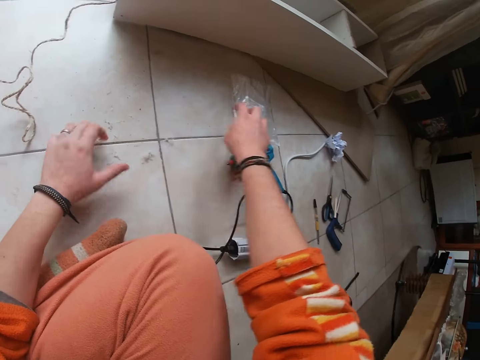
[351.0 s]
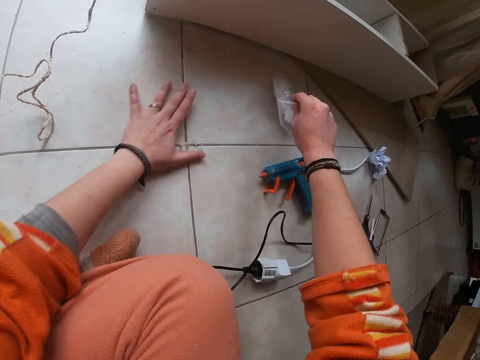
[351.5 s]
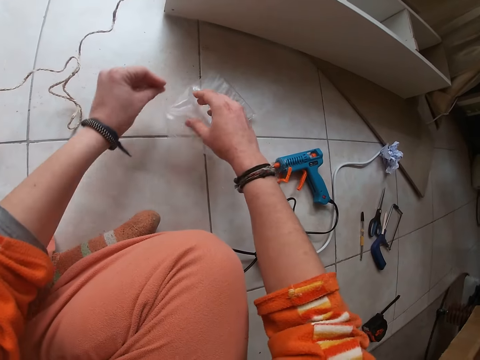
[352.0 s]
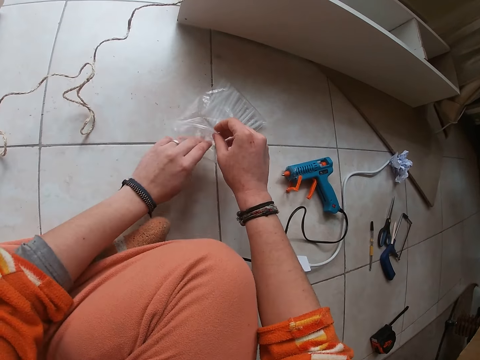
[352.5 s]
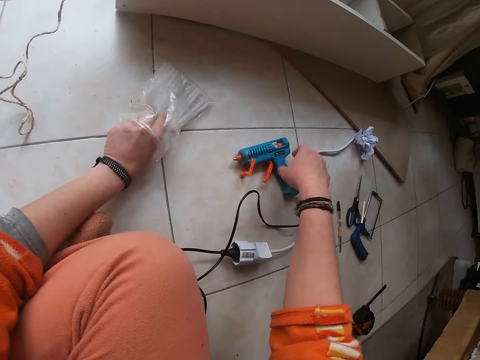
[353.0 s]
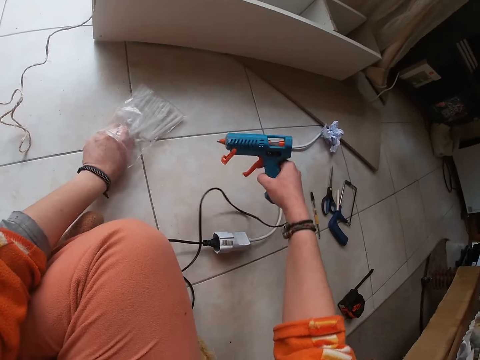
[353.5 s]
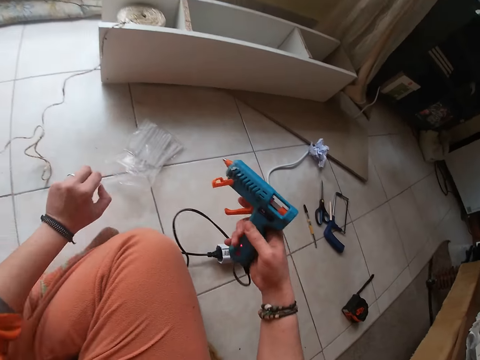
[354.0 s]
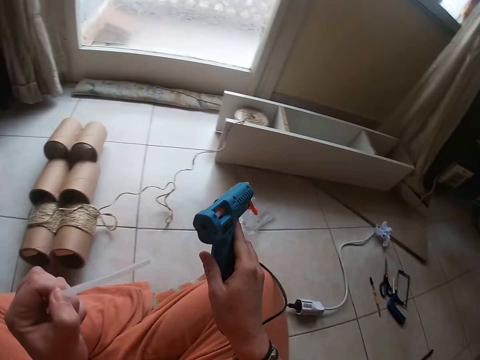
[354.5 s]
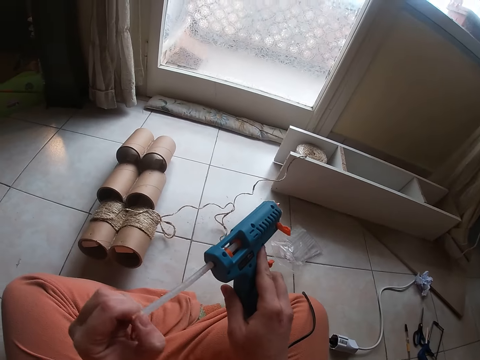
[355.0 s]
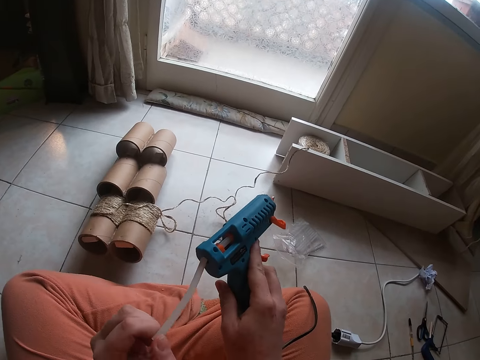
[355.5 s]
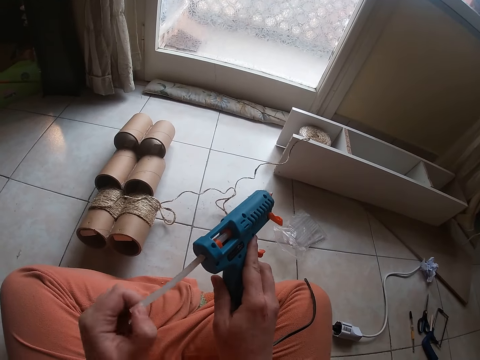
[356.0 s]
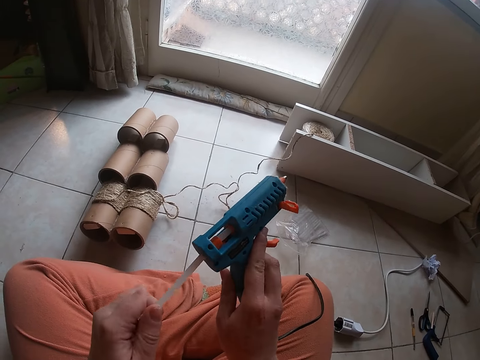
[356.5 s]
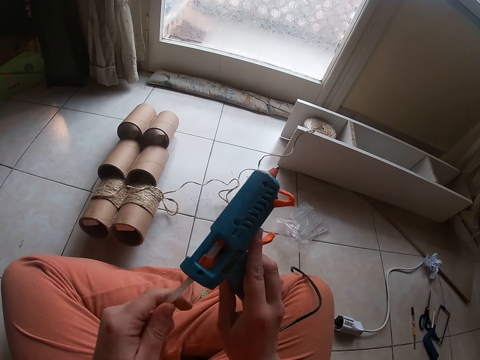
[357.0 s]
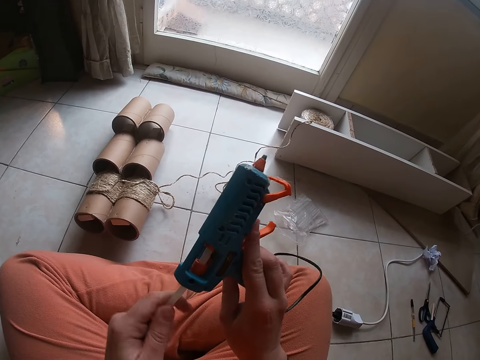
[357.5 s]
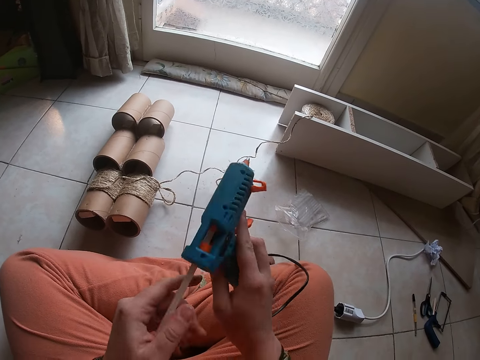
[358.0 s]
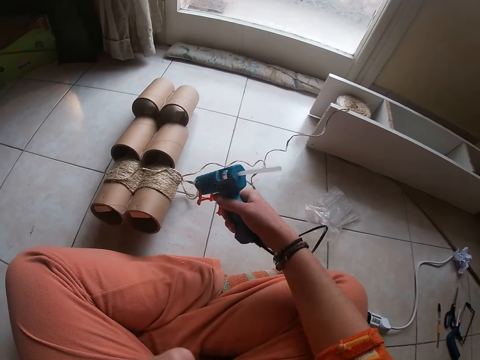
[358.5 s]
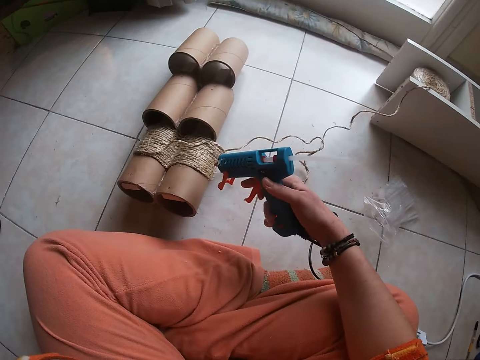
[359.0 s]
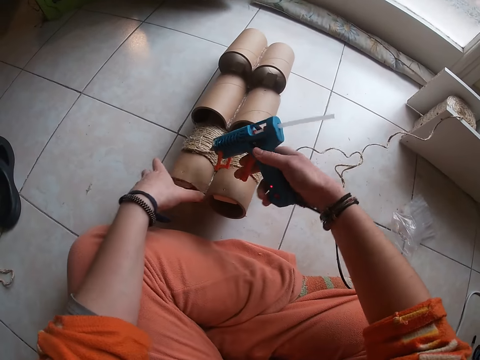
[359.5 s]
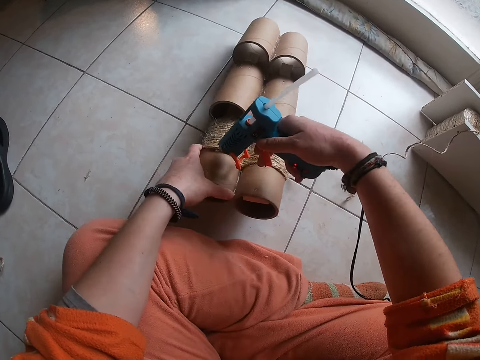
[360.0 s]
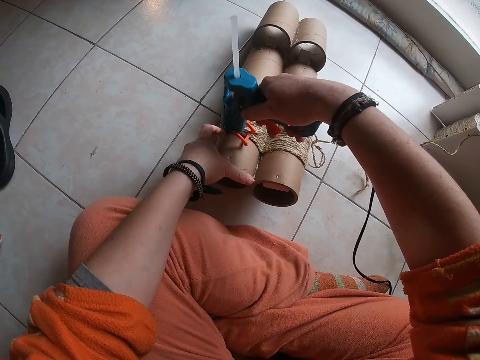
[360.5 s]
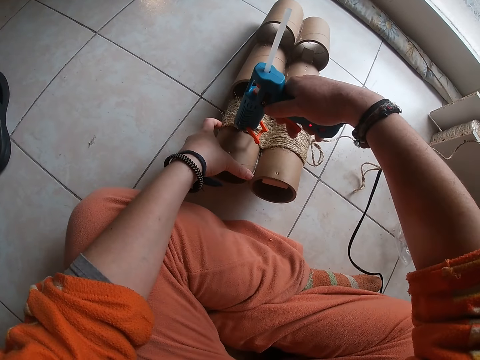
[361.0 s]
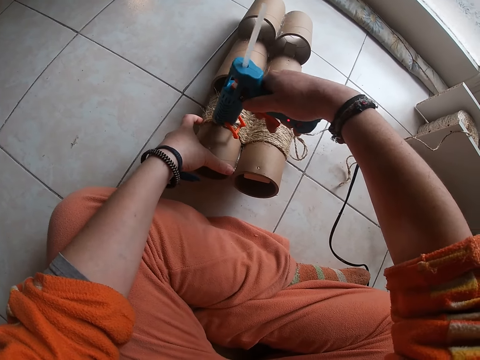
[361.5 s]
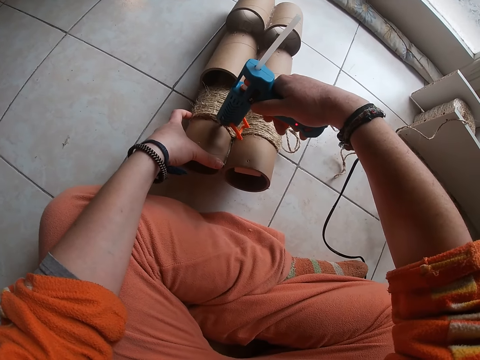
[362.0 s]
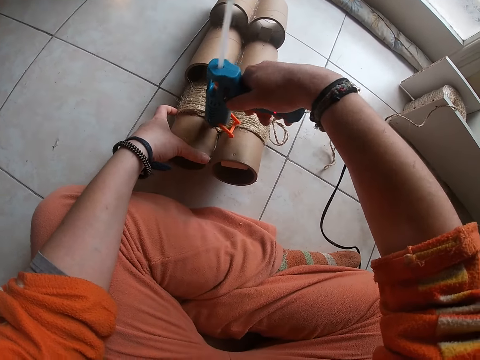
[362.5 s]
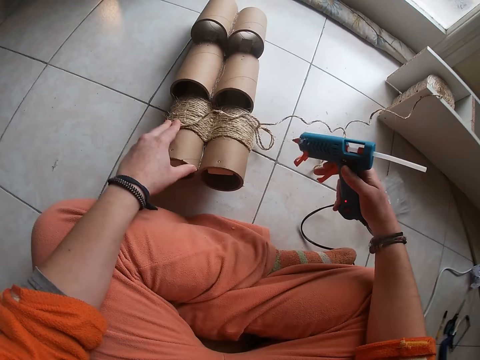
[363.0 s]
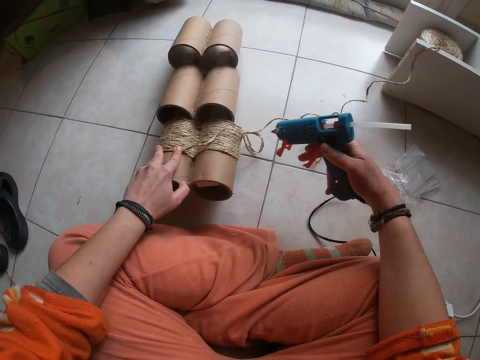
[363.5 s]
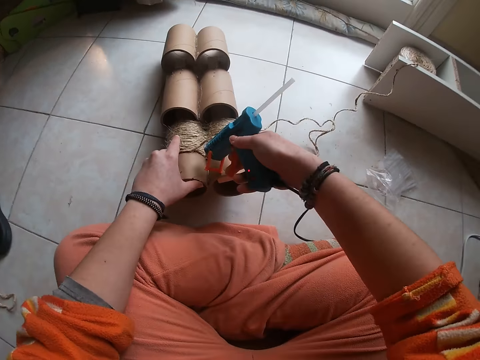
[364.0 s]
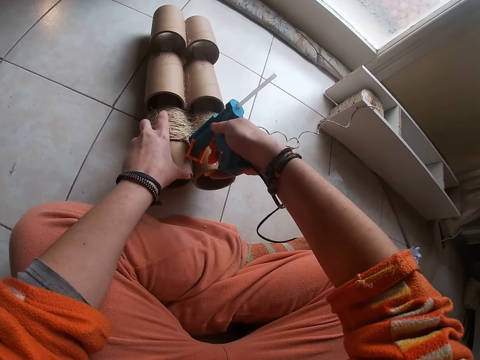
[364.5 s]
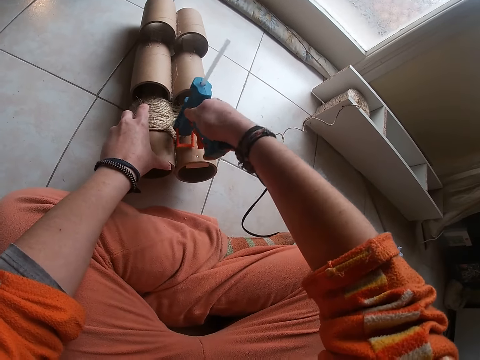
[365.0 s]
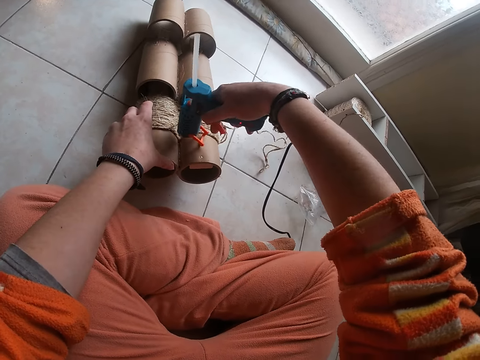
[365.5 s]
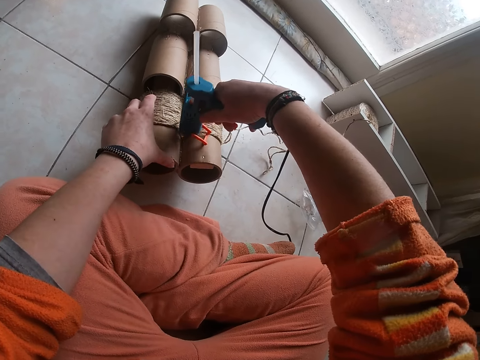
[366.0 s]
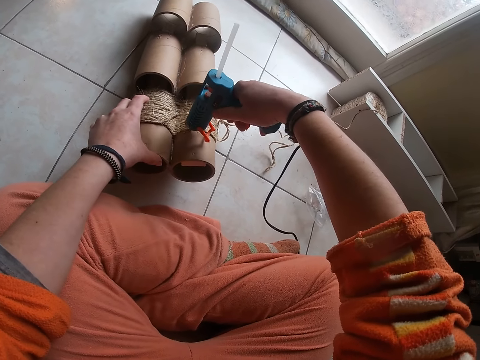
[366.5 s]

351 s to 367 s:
The camera wearer picks a plastic bag on the floor with her right hand. She puts her left hand into the plastic bag. She picks up the hot glue gun on the floor with her right hand. She takes out a glue stick from the plastic bag with her left hand. She inserts the glue stick into the hot glue gun with her left hand. She applies glue to the craft with the hot glue gun in her right hand. She presses the wires on the craft with her left fingers. She aligns a rope on the carton. She applies glue to the craft with the hot glue gun in her right hand.

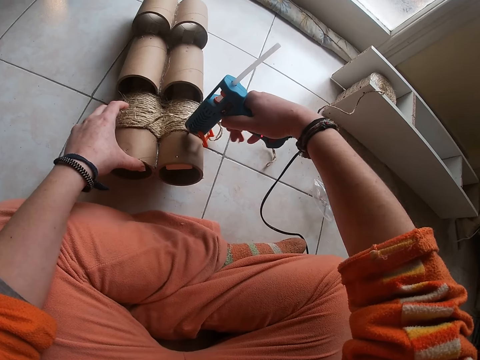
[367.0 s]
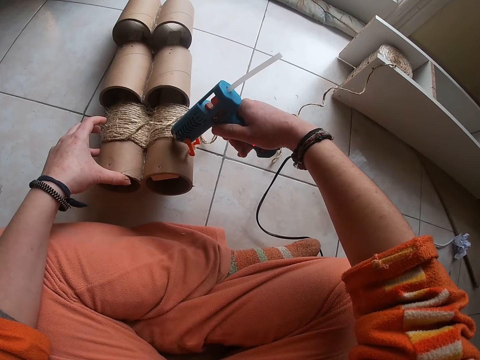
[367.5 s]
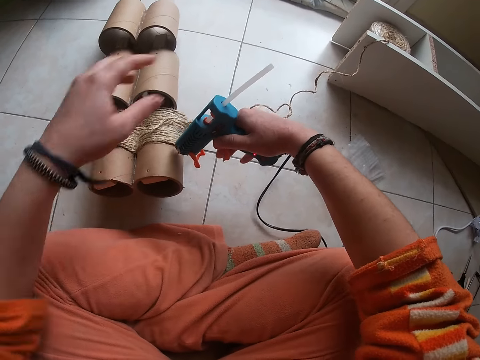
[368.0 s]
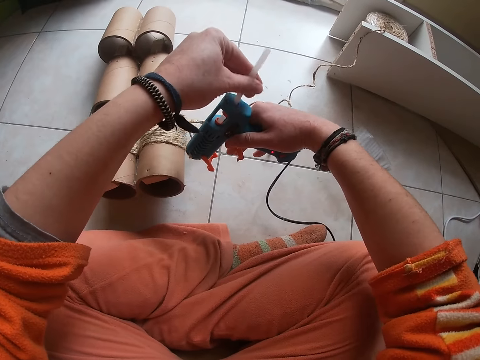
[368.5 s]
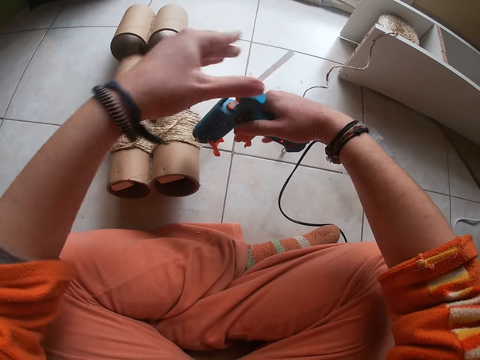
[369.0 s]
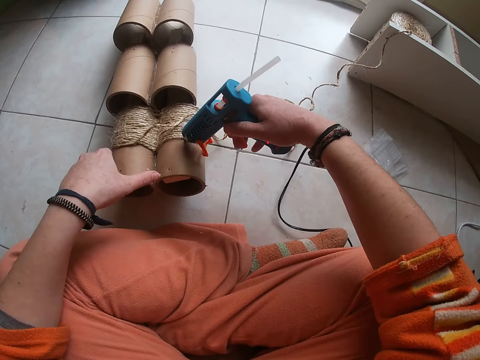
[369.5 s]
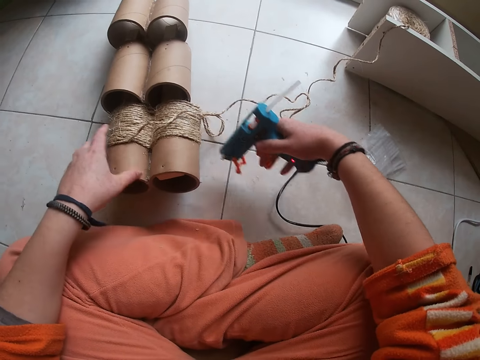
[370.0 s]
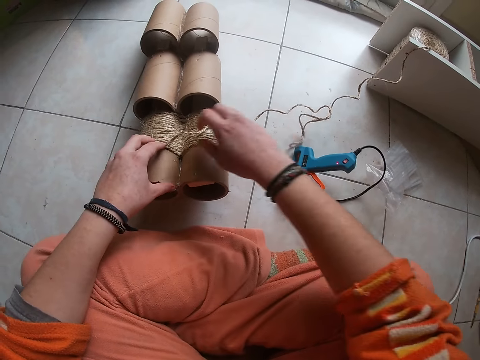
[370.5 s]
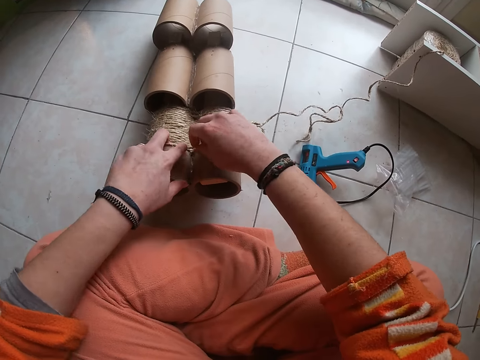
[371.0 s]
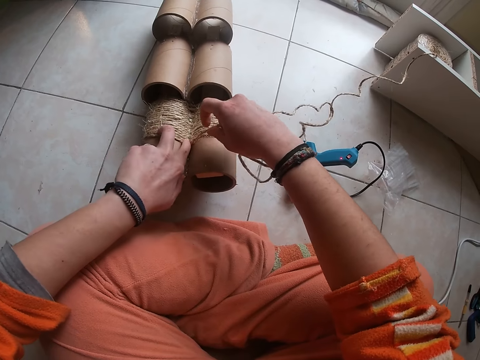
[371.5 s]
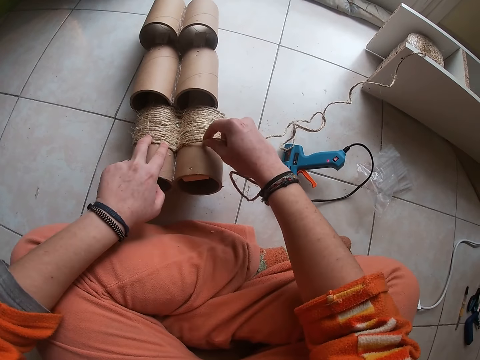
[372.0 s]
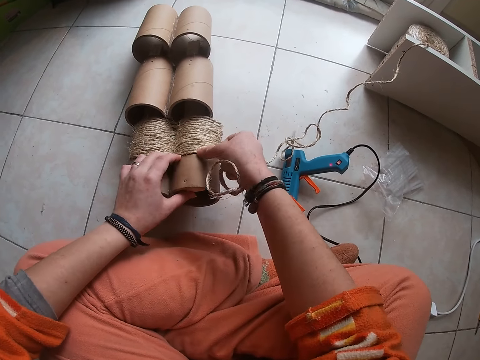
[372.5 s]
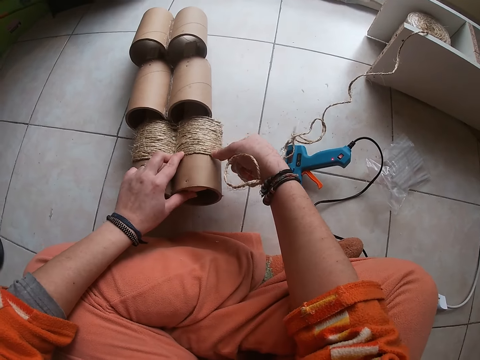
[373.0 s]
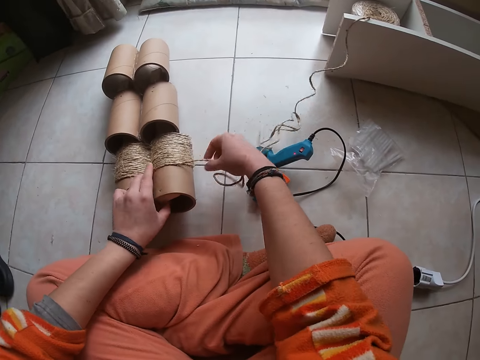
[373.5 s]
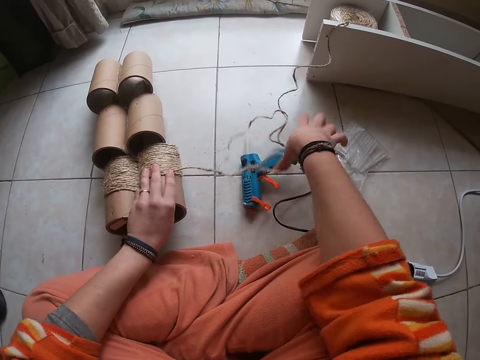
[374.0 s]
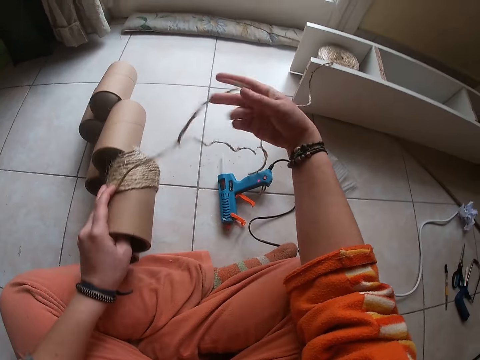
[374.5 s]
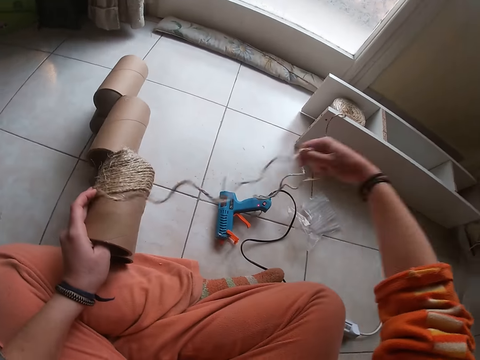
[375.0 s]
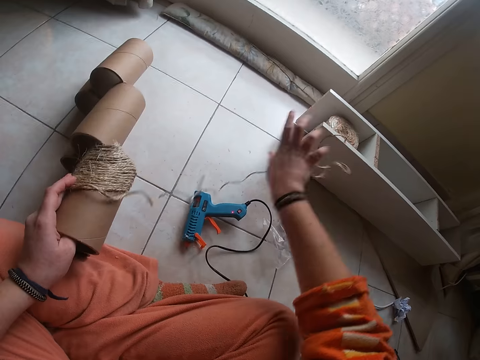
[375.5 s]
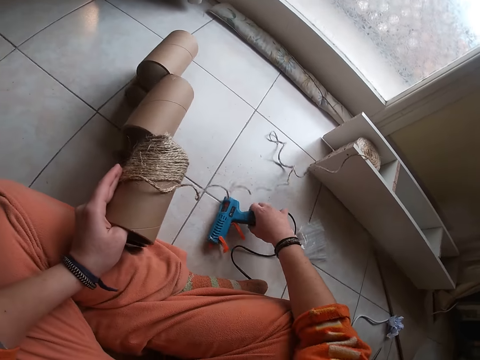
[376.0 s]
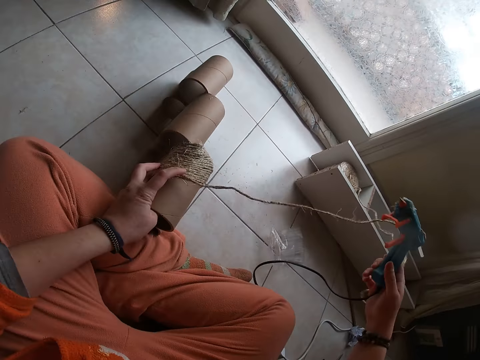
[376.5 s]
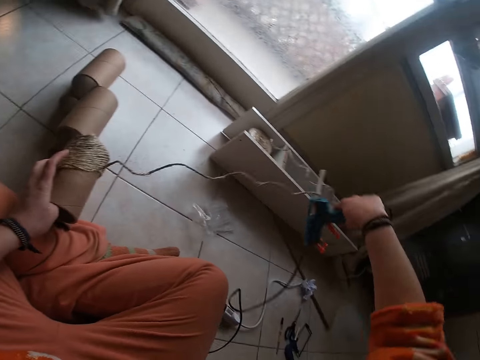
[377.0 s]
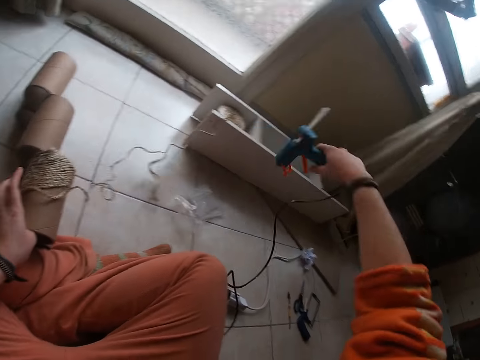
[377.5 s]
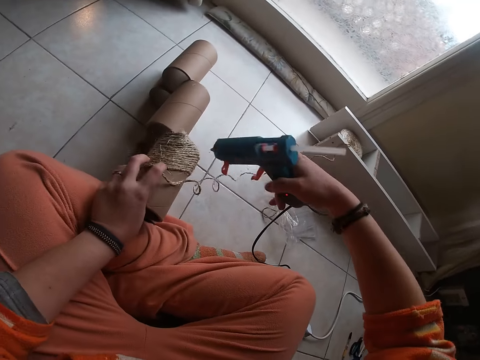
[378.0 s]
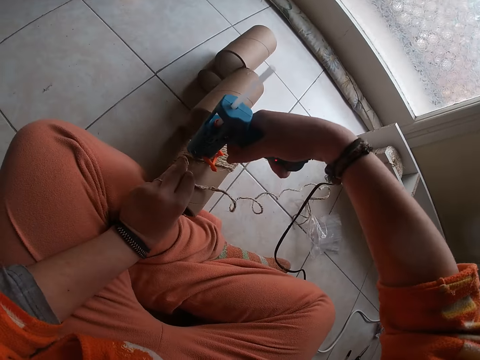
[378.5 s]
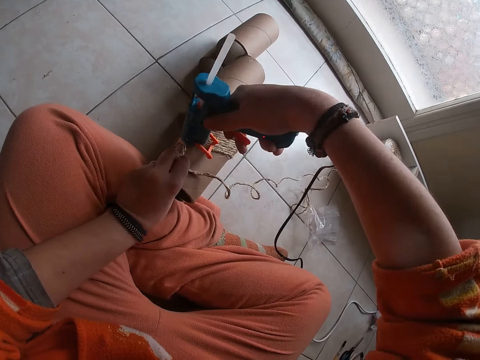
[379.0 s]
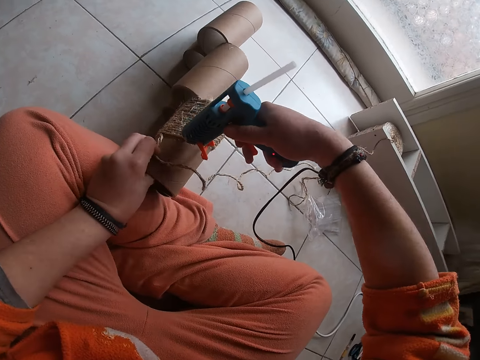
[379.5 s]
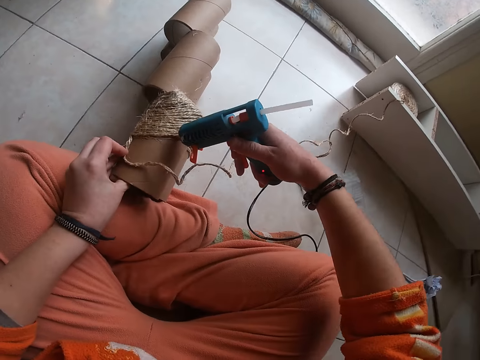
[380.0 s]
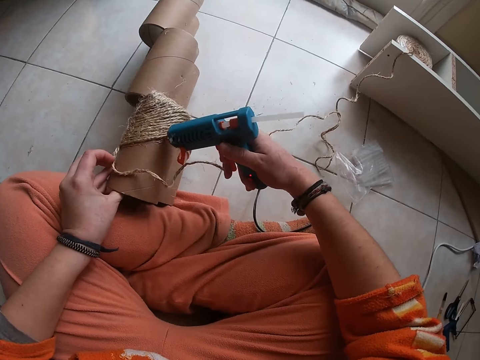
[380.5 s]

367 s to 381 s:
The camera wearer adjusts the glue stick on the gun with her left hand. She applies glue to the craft with the hot glue gun in her right hand. She drops the hot glue gun on the floor with her right hand. She presses the wires on the craft with her fingers. She aligns a rope on the carton. She takes the craft from the floor with her left hand. She adjusts the wires on the craft with her right hand. She picks up the hot glue gun on the floor with her right hand. She applies glue to the craft with the hot glue gun in her right hand.
